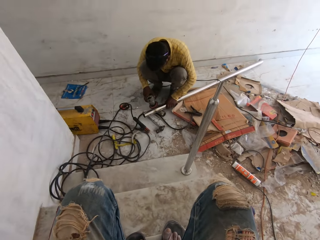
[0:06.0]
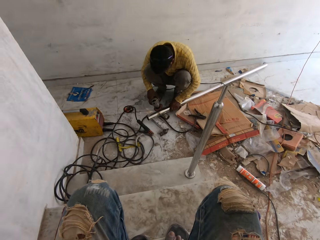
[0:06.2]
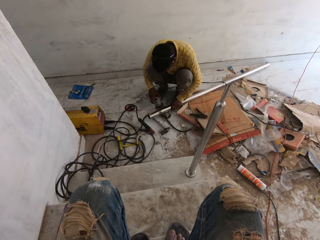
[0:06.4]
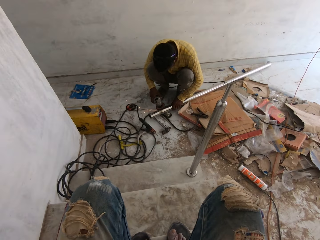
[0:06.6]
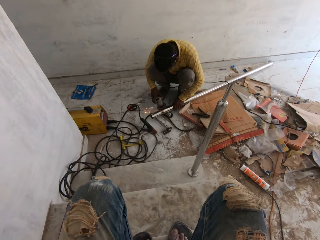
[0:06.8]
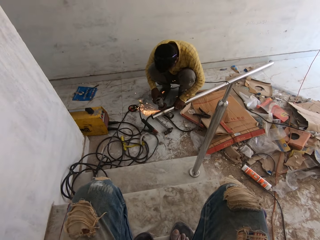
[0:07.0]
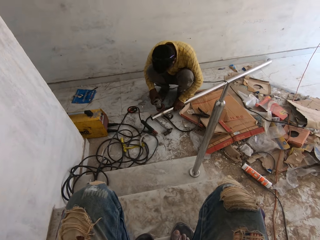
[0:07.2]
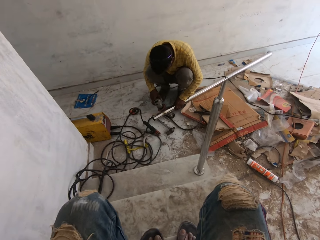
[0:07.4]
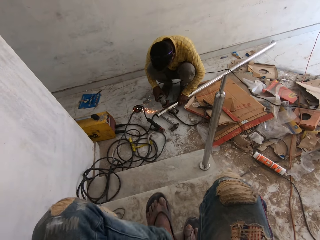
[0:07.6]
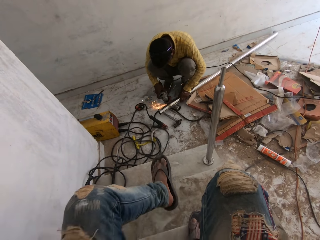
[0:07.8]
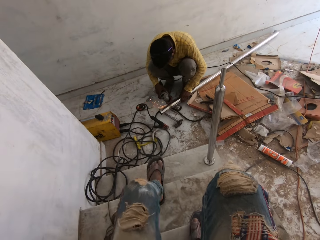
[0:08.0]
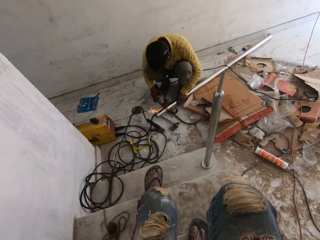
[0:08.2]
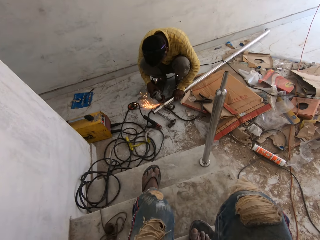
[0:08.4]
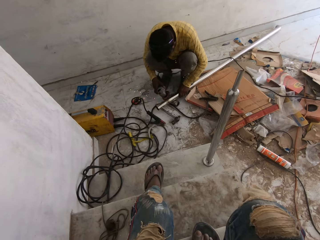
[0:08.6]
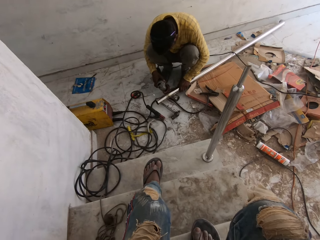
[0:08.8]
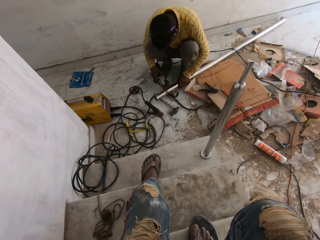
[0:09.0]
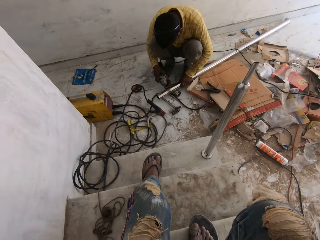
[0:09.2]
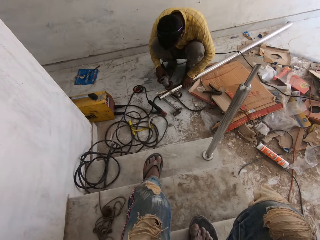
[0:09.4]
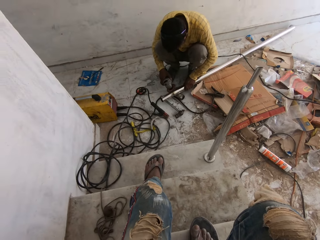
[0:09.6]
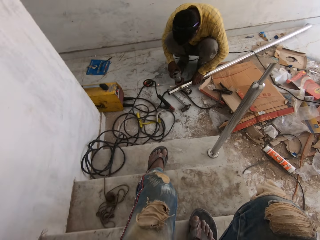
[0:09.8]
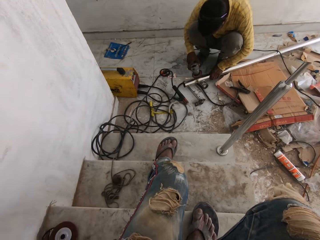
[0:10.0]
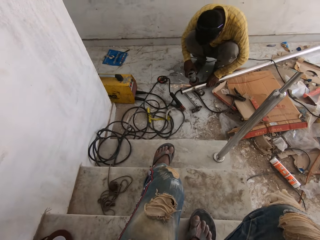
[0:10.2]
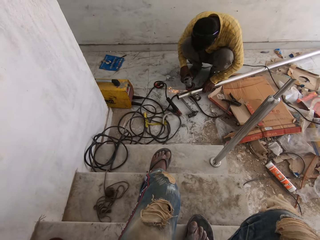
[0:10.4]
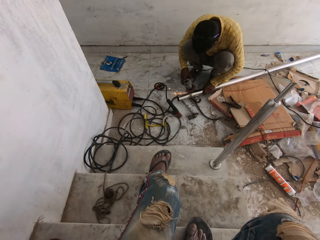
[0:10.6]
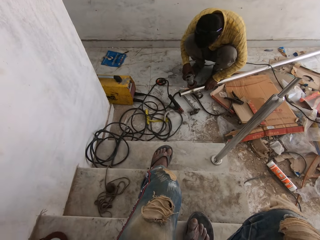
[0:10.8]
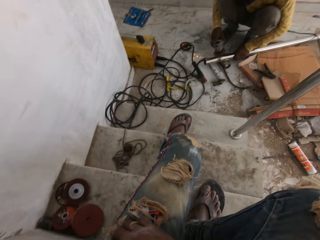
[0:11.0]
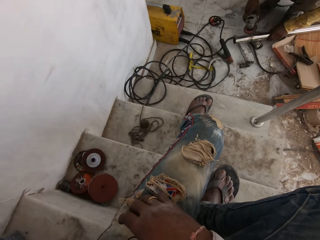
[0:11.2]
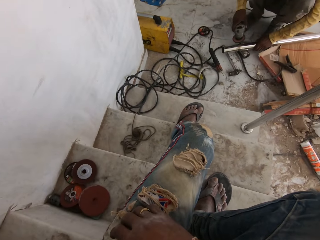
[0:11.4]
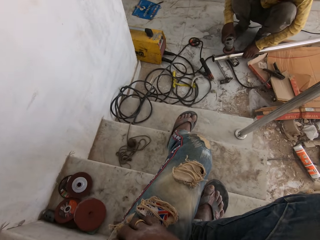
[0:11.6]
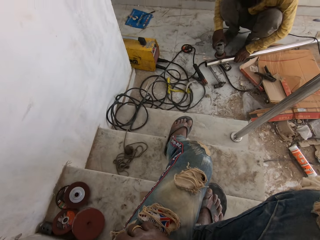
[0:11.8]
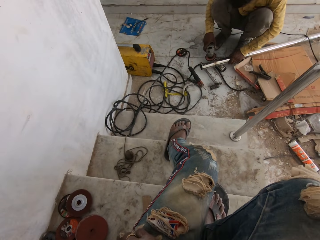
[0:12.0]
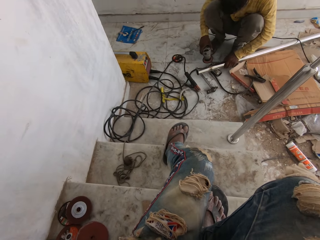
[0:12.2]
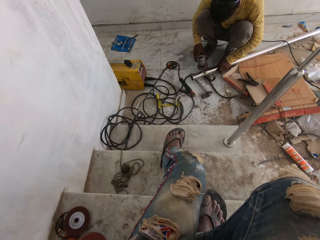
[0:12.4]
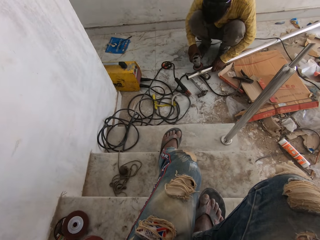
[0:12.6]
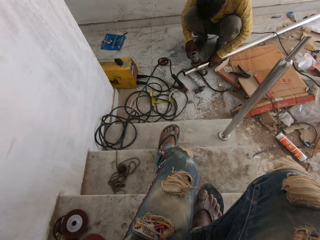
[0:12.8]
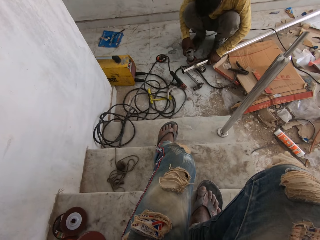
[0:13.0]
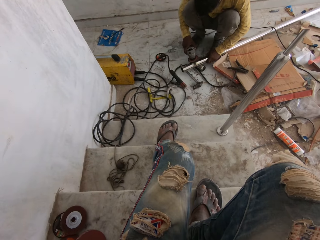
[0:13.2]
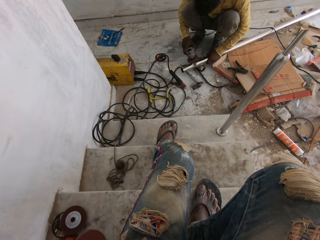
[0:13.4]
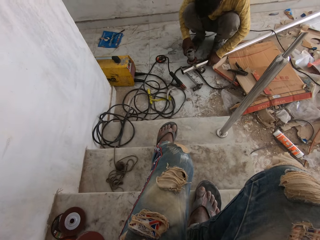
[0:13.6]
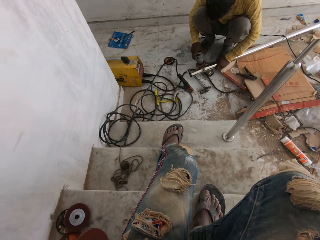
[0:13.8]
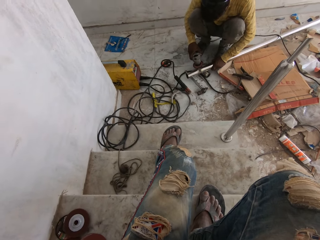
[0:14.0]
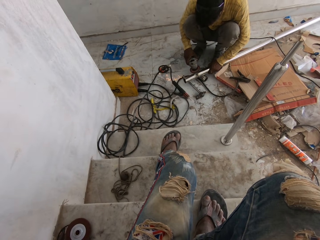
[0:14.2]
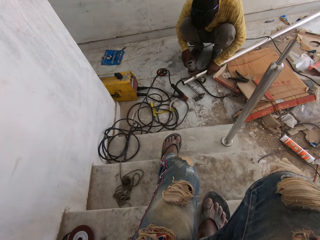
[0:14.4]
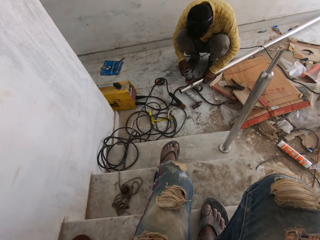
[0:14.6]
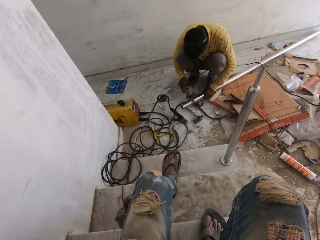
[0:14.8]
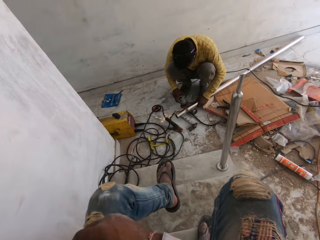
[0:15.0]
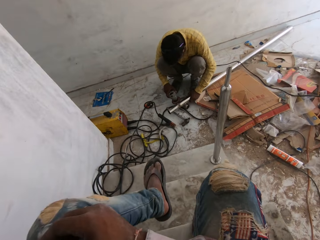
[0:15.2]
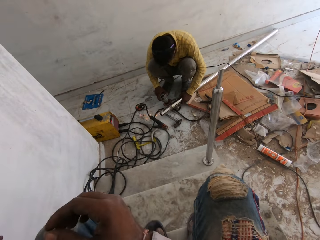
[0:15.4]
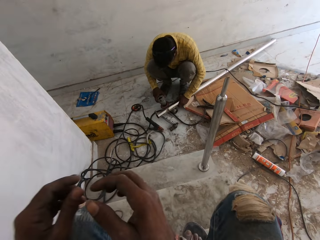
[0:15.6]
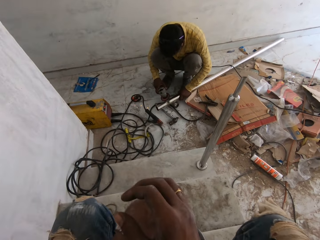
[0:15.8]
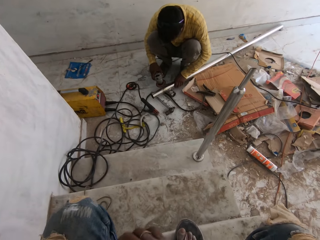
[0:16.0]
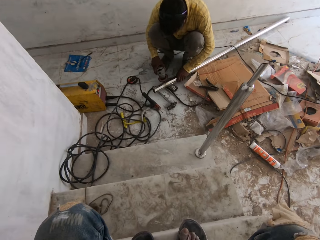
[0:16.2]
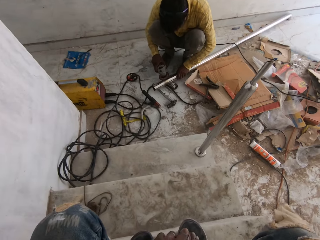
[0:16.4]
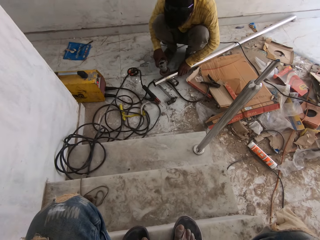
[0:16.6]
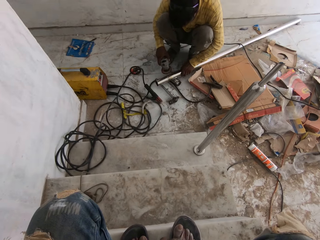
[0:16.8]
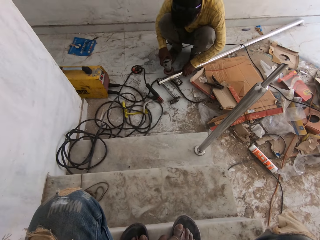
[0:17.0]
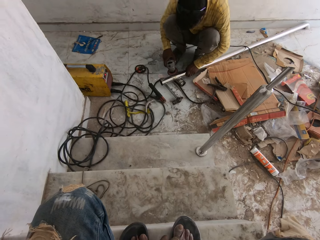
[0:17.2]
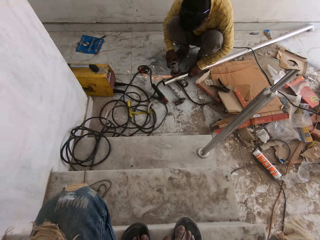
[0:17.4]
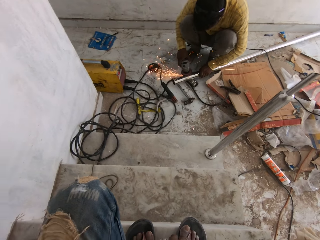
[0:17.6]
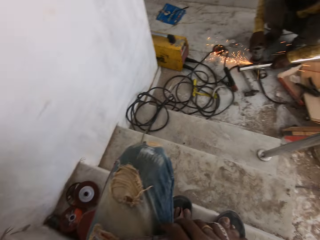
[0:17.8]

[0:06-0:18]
The camera wearer stretches his leg. He searches his pocket with his left hand. He lifts the leg and places his leg to its place.

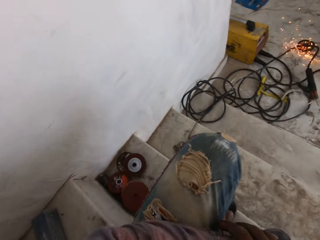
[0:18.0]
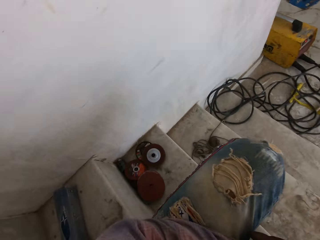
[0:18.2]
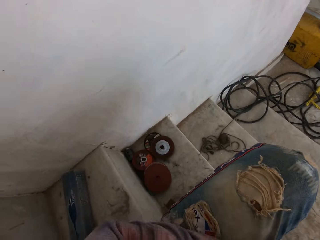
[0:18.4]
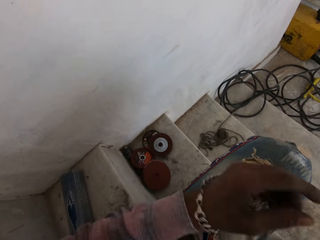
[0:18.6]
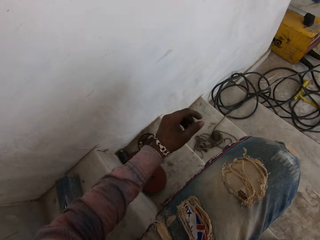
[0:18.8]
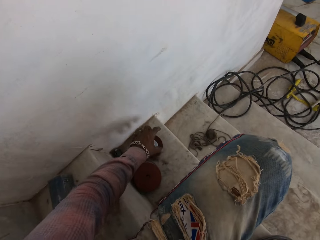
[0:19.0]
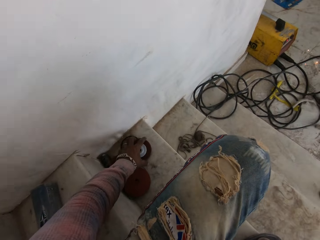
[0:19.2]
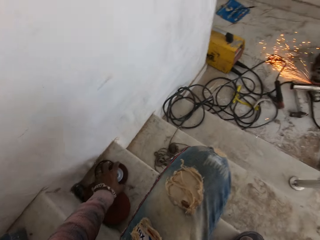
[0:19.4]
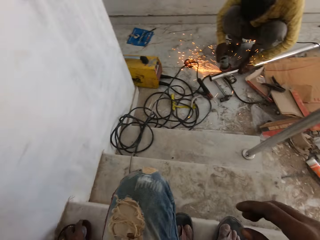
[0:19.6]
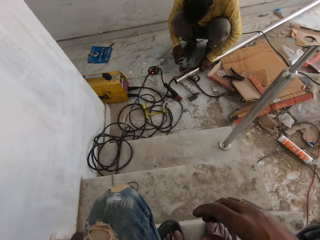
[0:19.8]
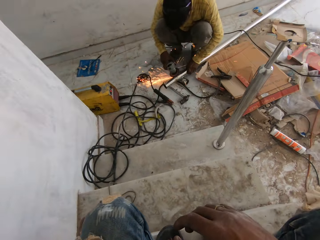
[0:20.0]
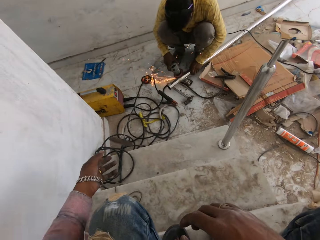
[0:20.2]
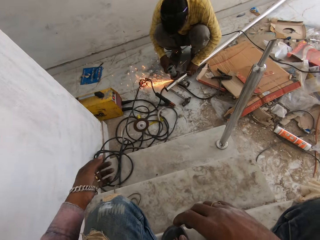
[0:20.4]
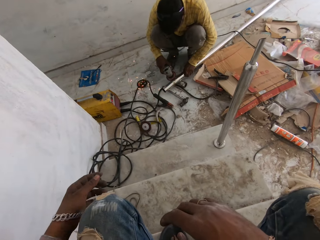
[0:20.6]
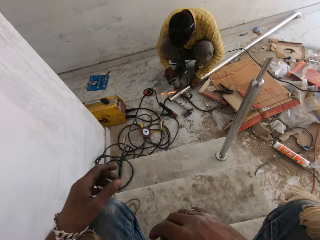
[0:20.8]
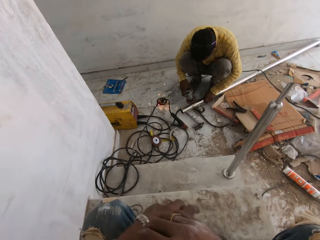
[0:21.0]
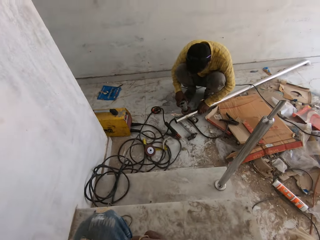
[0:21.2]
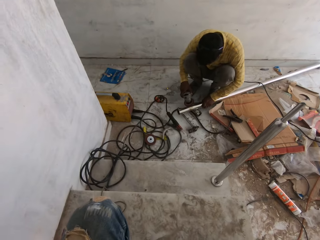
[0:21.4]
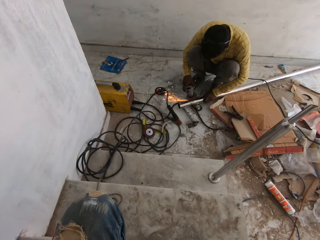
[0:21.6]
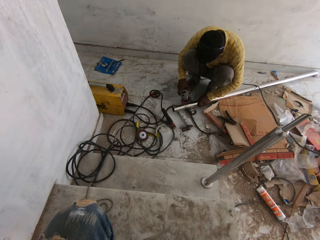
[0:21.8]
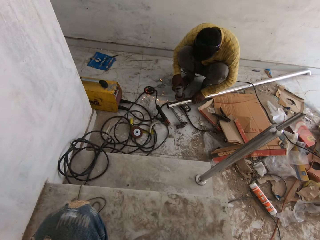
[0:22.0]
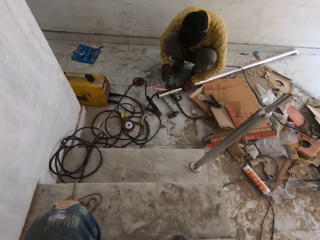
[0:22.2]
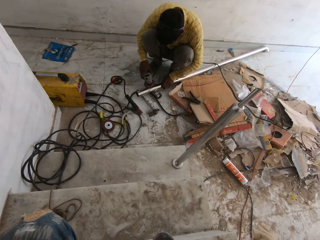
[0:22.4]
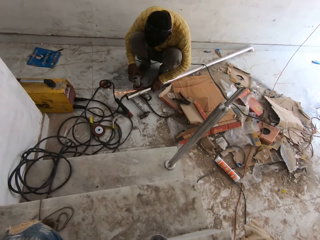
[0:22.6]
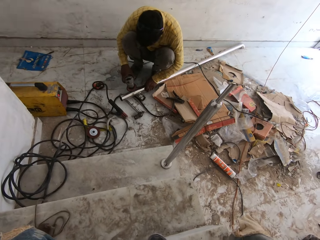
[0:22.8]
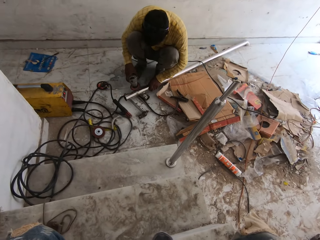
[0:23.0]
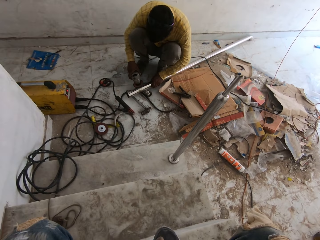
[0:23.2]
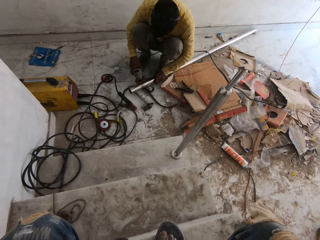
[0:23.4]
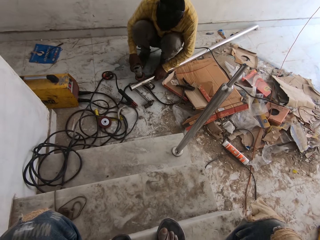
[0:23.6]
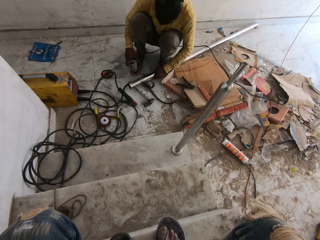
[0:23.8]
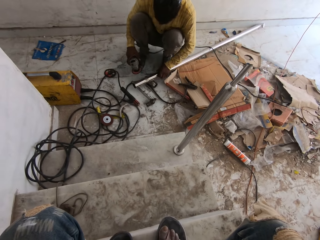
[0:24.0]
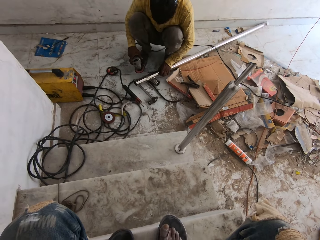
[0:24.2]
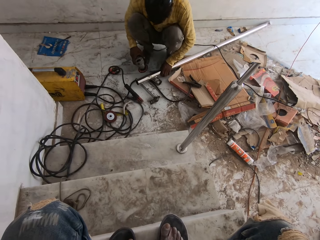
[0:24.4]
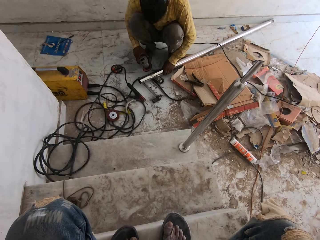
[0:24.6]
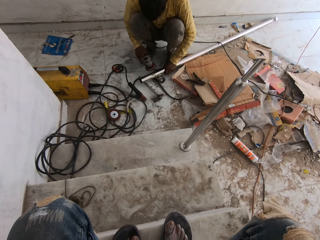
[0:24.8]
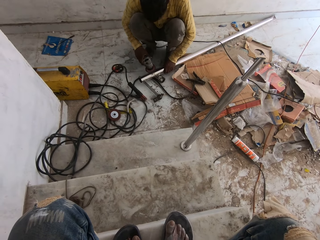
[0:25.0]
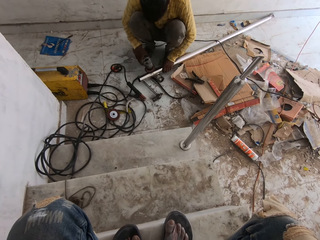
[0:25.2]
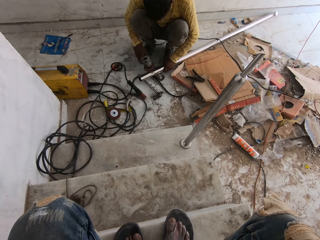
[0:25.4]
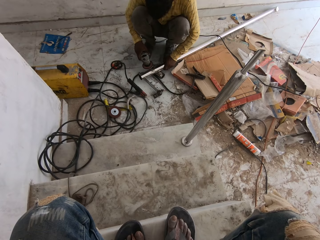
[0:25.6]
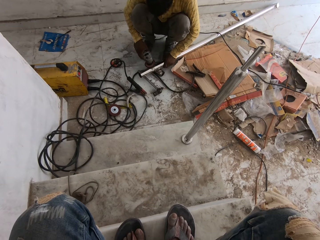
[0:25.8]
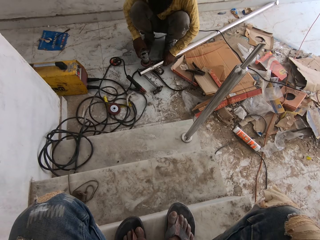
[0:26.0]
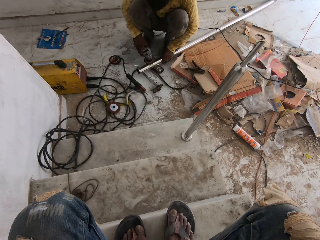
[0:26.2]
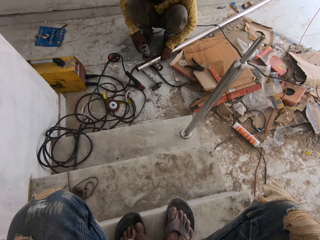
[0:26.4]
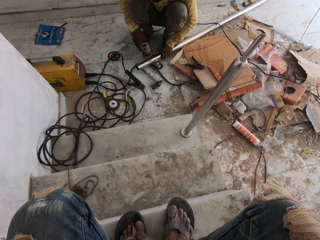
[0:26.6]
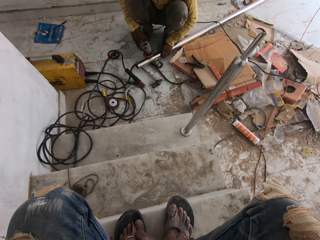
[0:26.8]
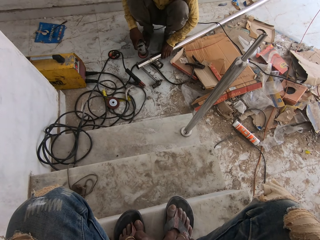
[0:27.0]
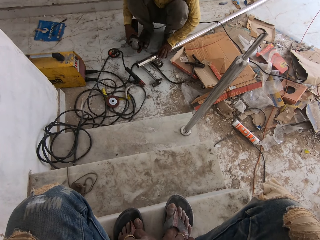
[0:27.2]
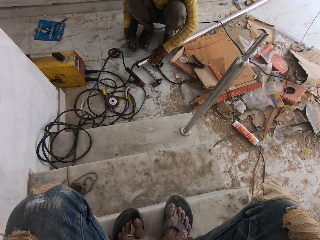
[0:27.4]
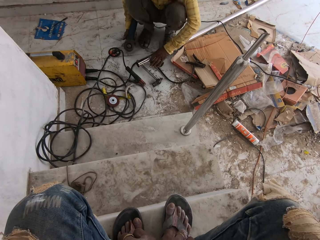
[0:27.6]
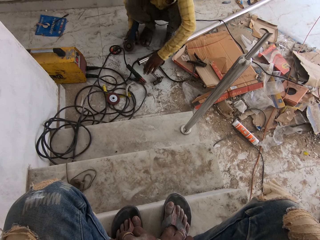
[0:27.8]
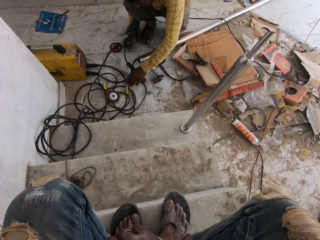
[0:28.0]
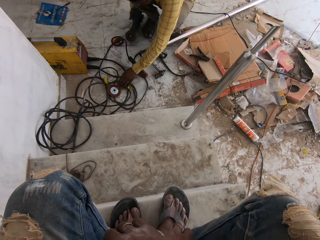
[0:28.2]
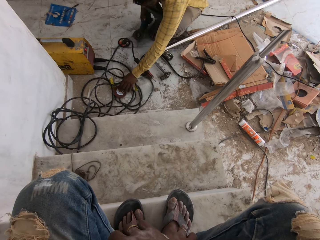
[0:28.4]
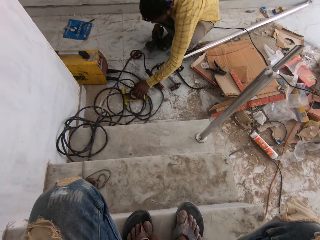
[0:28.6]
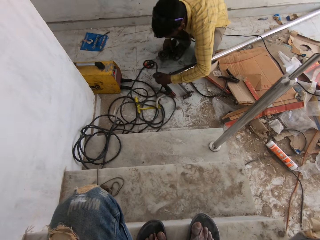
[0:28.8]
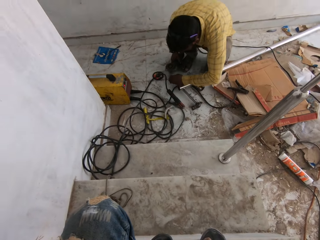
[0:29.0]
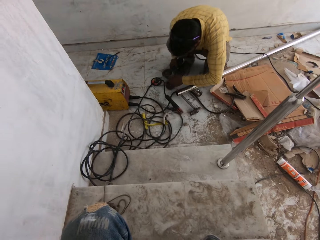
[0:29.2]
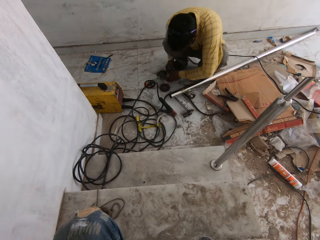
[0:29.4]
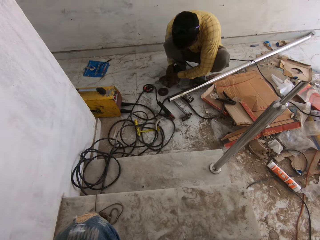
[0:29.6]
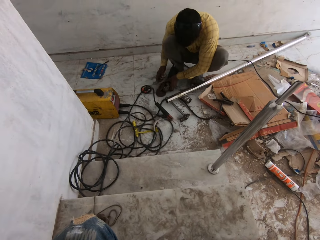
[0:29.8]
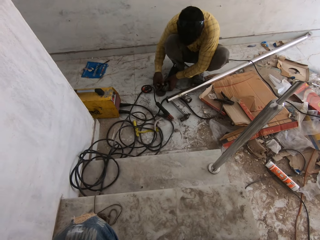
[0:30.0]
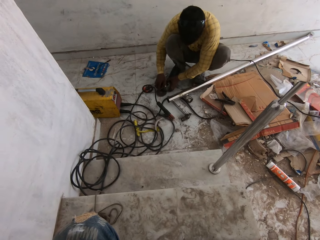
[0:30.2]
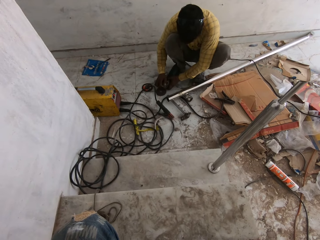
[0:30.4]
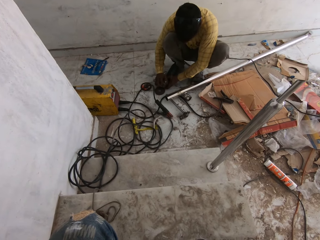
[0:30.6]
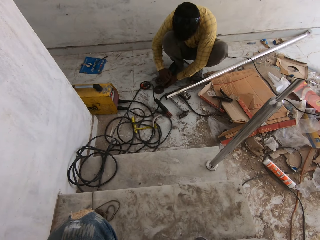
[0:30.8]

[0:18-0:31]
The camera wearer stretches his hand. He picks up a grinding disc on a staircase with his left hand. He throws the grinding disc on the floor with his left hand towards a man. He converses with the man. The man welds a metal. The man places the electric angle grinder on the floor with his right hand. The man picks up the grinding disc on the floor with his right hand. The man drops the grinding disc on the floor with his left hand. The man loosens the grinding disc on the angle grinder with both hands.
